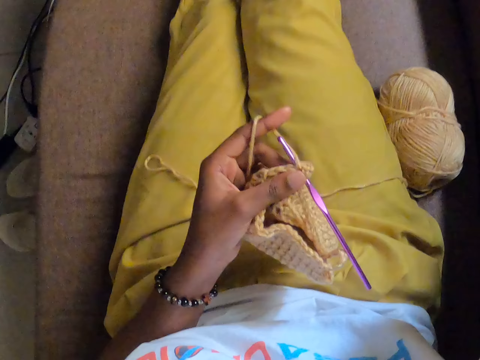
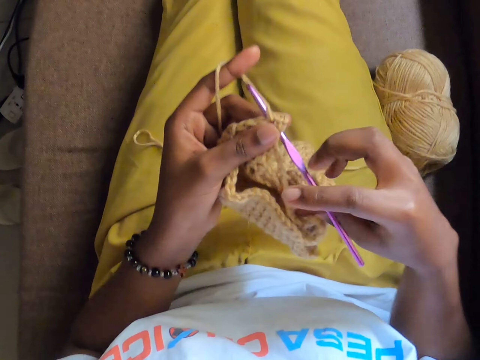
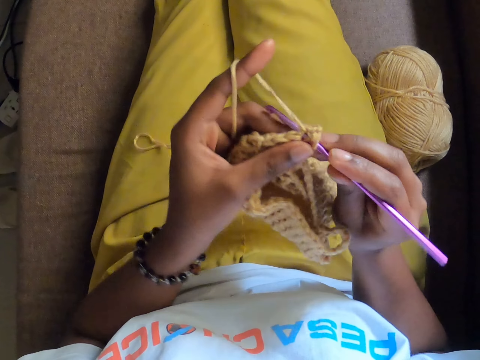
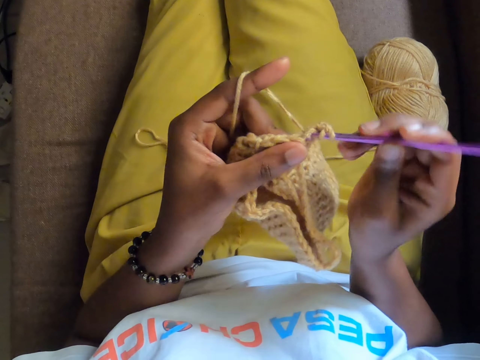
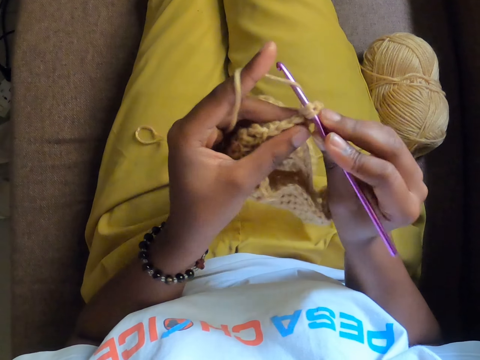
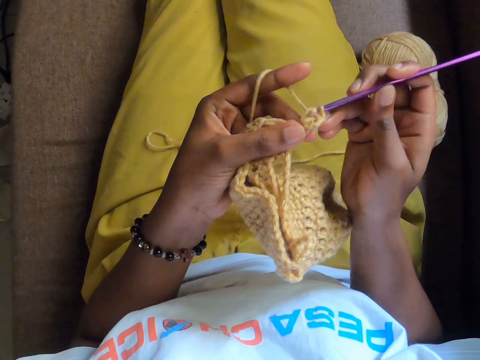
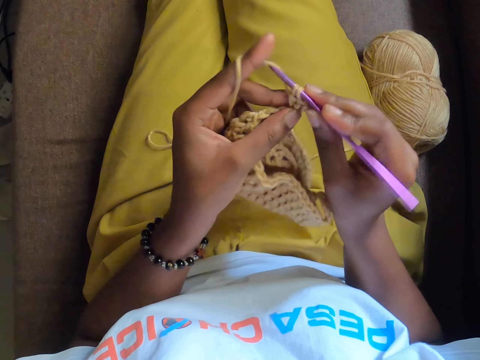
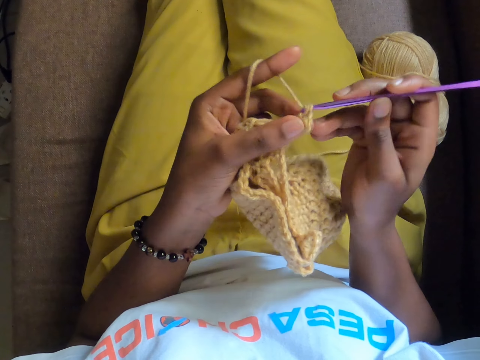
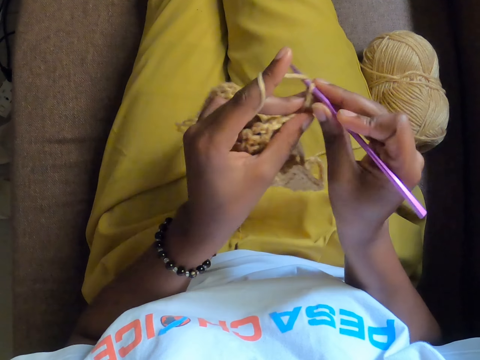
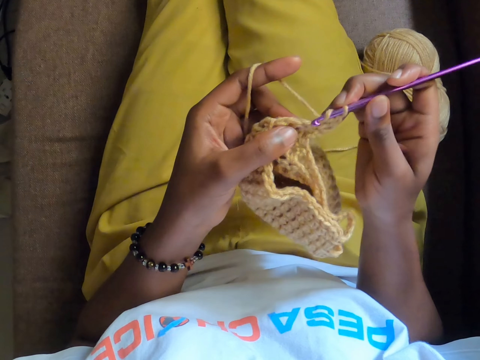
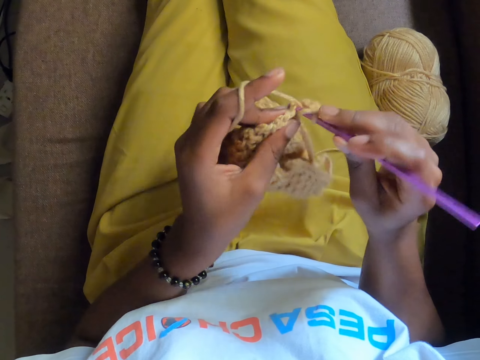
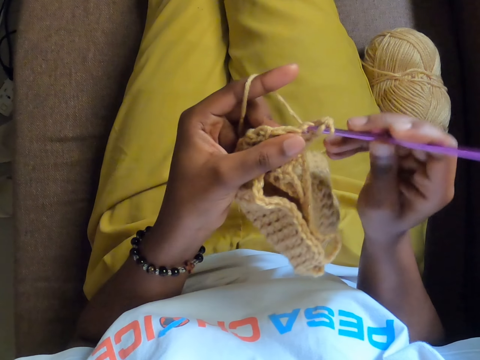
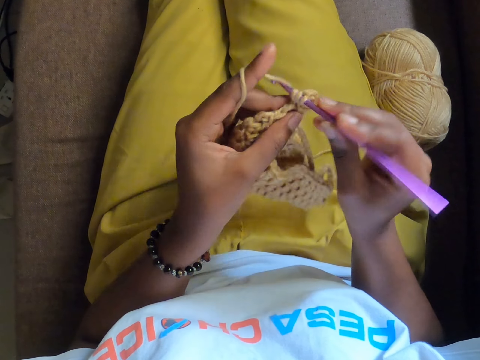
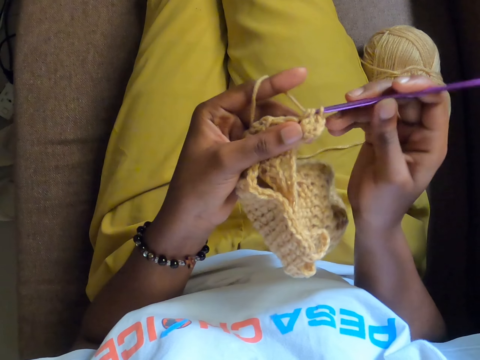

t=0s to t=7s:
The camera wearer holds a crochet with her left hand. She holds a crochet hook with her right hand. She crochets a yarn of wool with the crochet hook in her right hand.

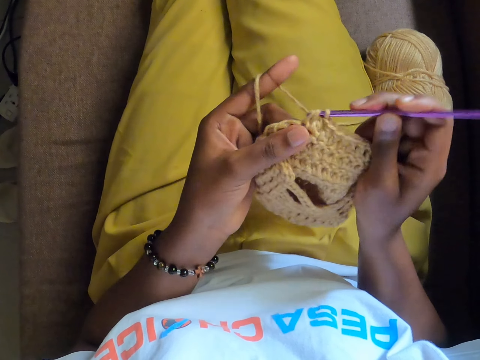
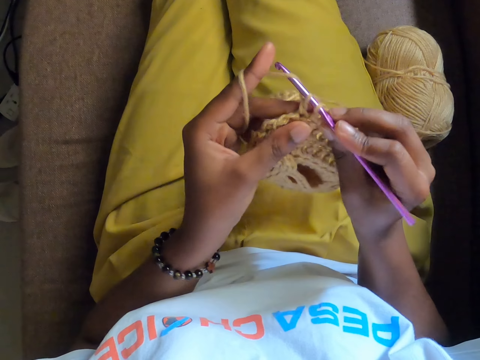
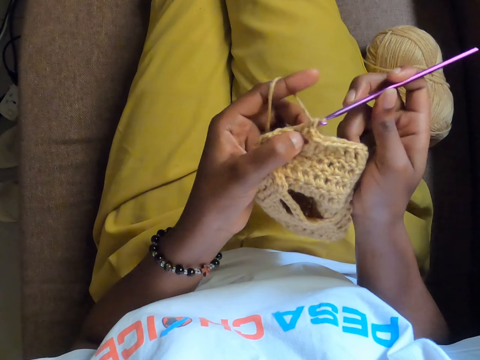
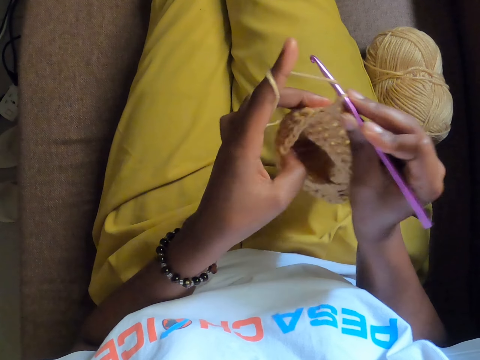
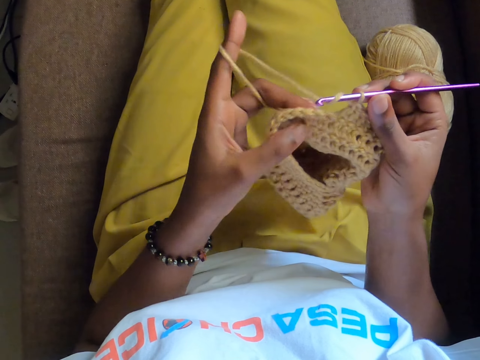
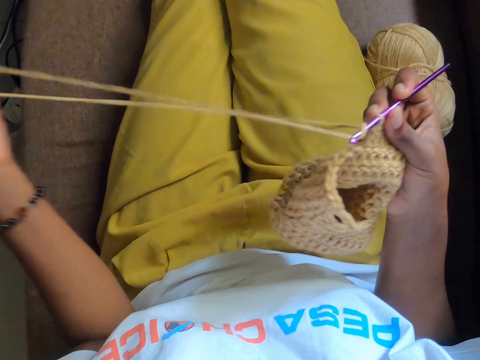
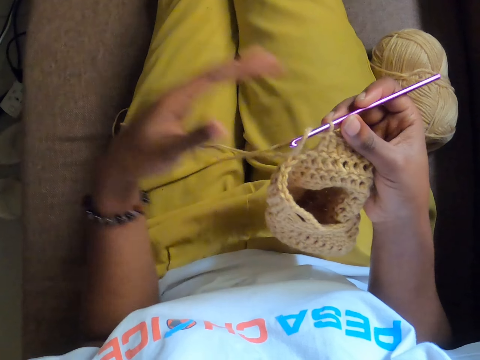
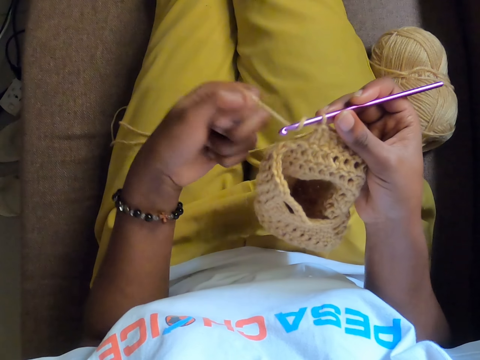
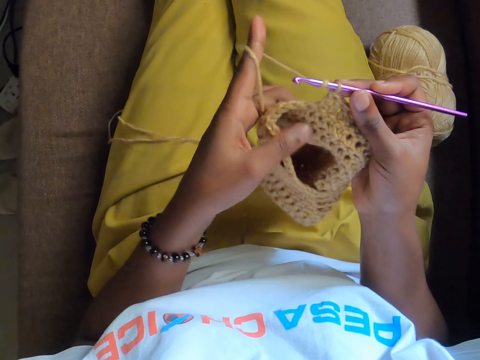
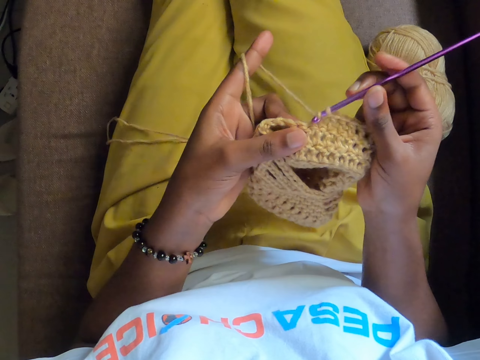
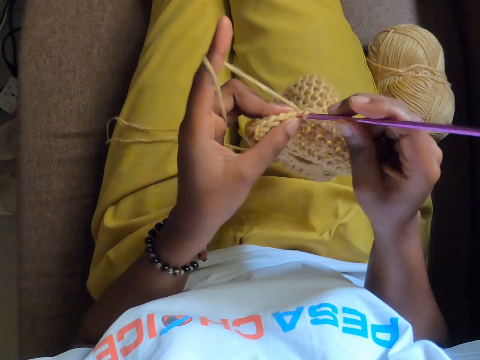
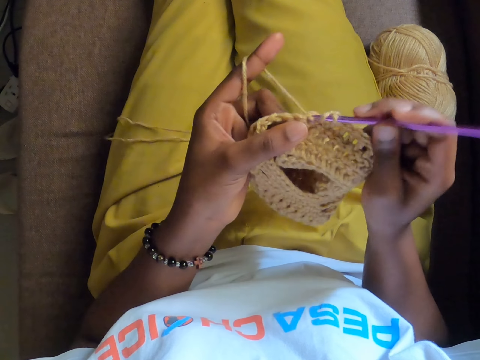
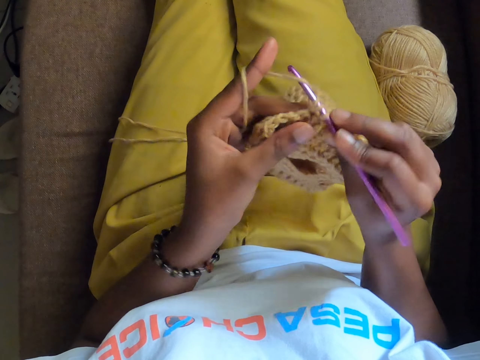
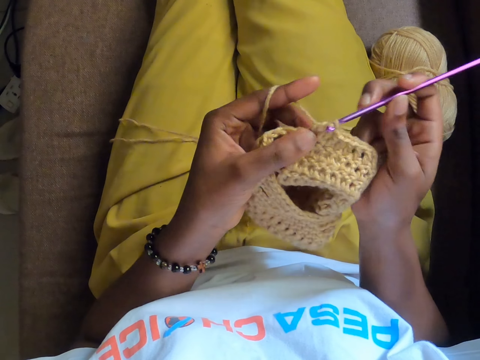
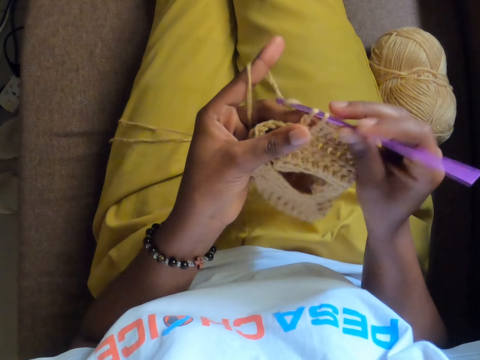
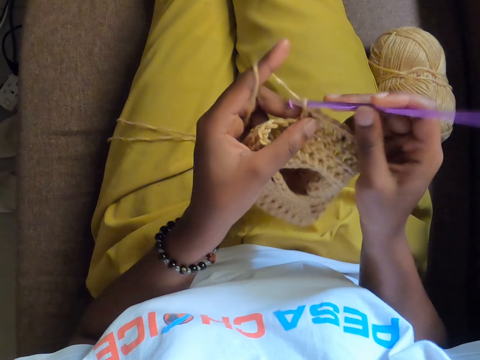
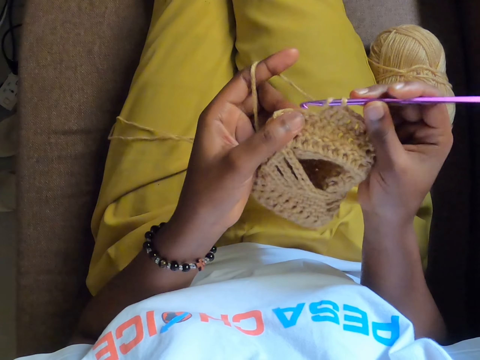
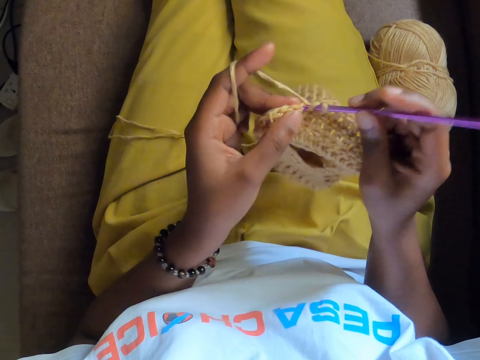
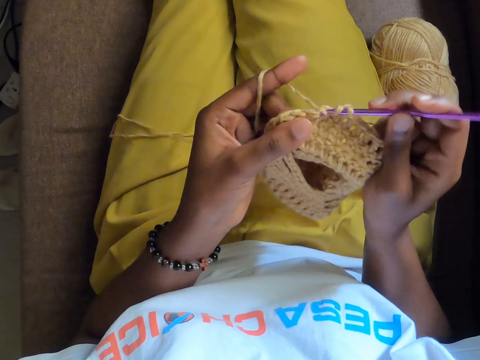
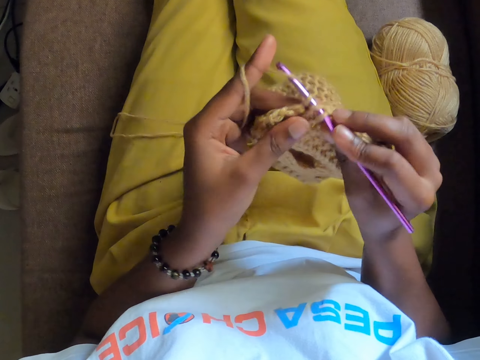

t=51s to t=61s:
The camera wearer adjusts the yarn of wool with her left hand. She pulls the thread. She crochets the yarn of wool with the crochet hook in her right hand. She rolls the thread on her finger.

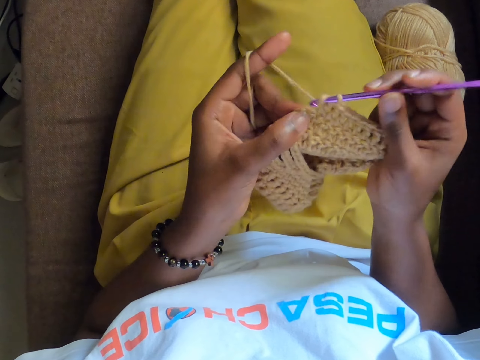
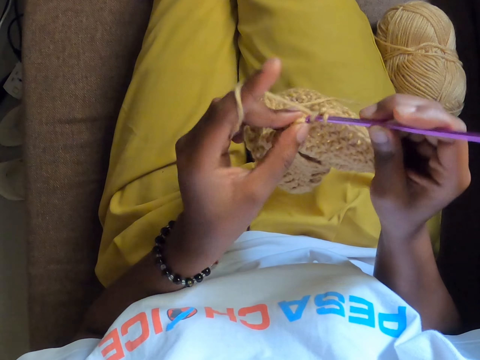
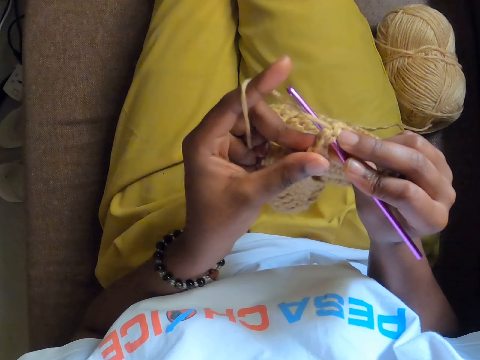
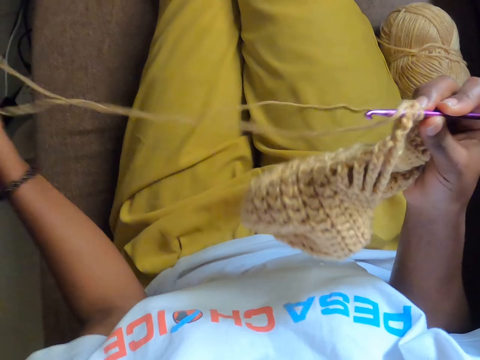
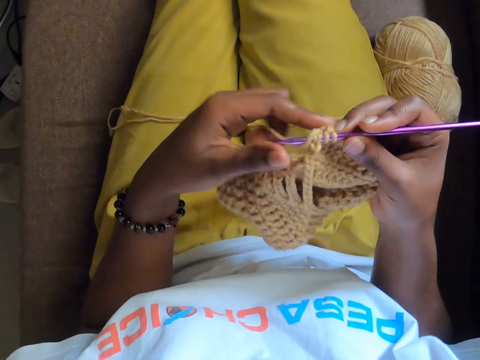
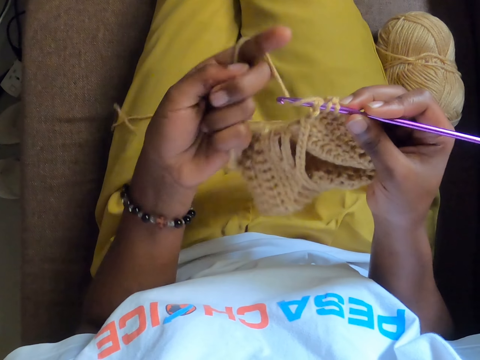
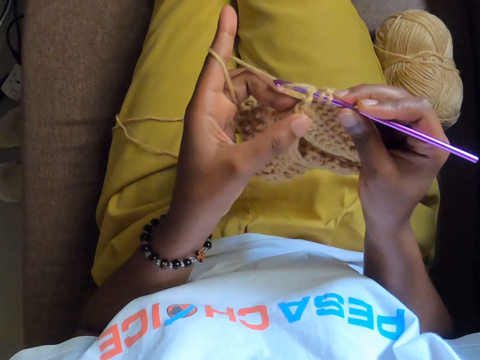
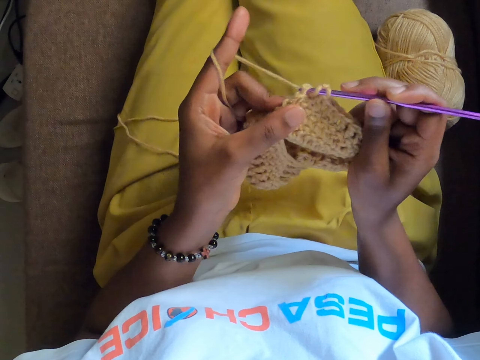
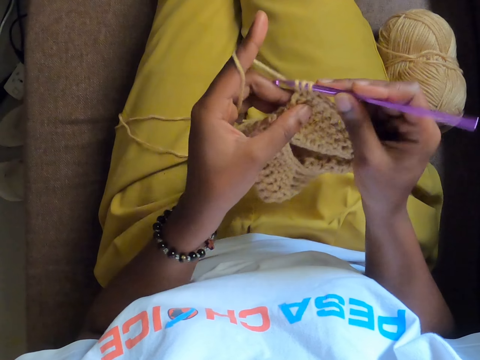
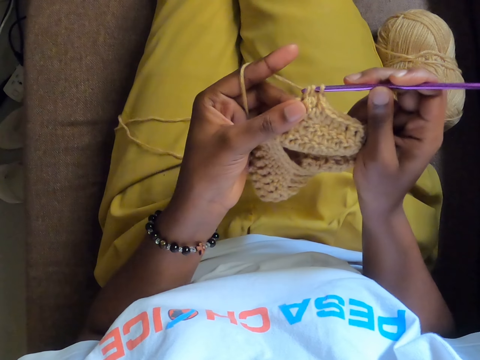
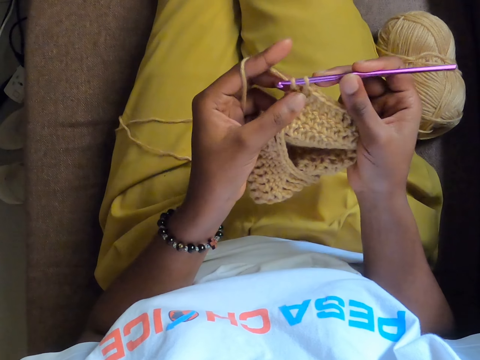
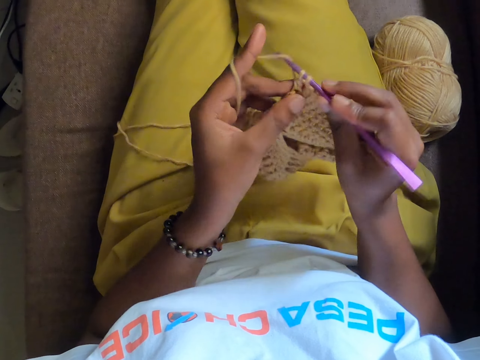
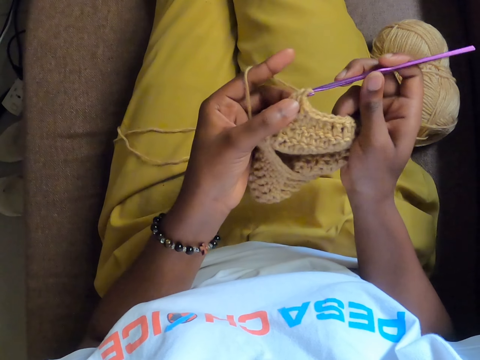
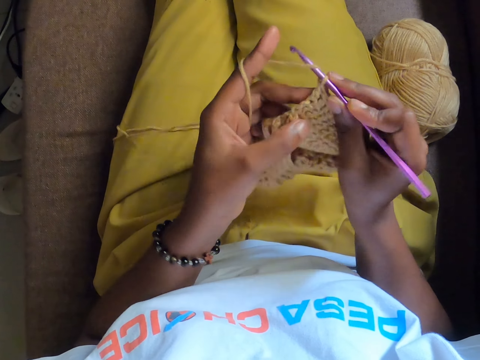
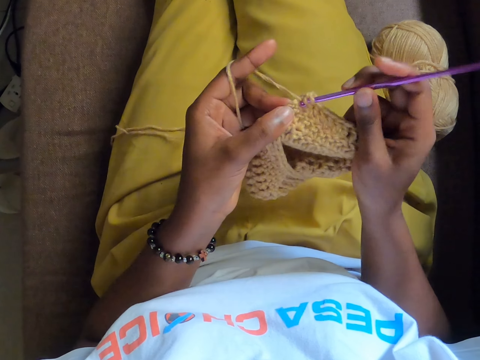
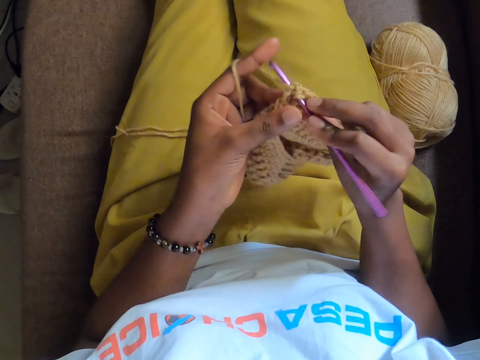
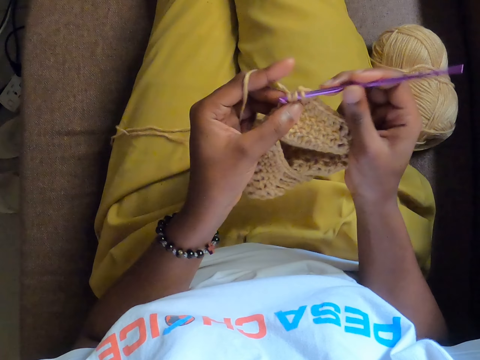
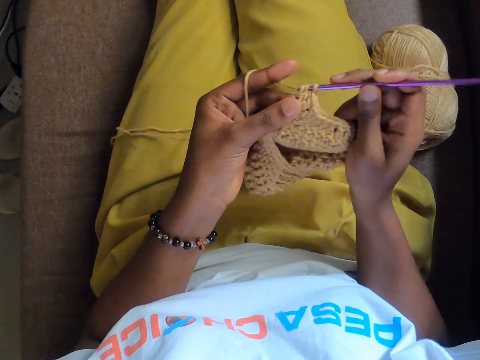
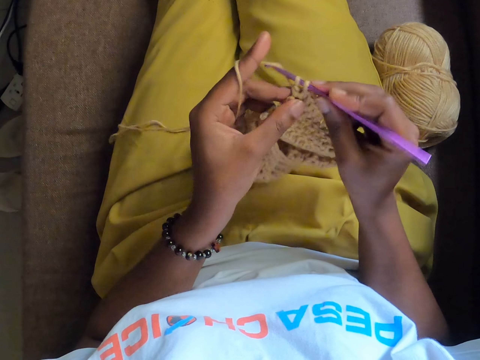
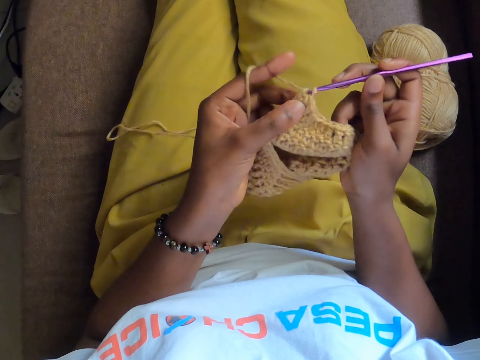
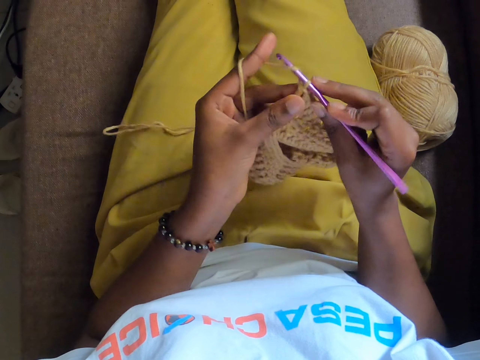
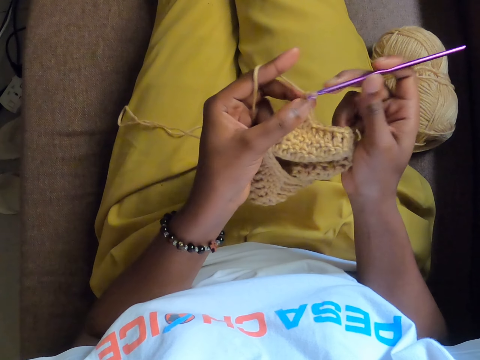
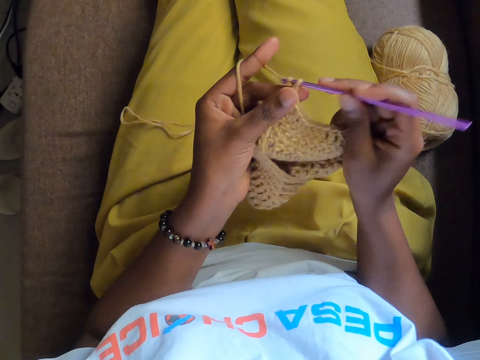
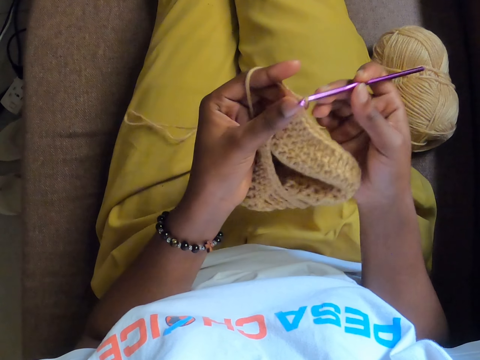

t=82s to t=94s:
The camera wearer pulls the thread. She rolls the thread on her finger. She knits with a crochet hook.
